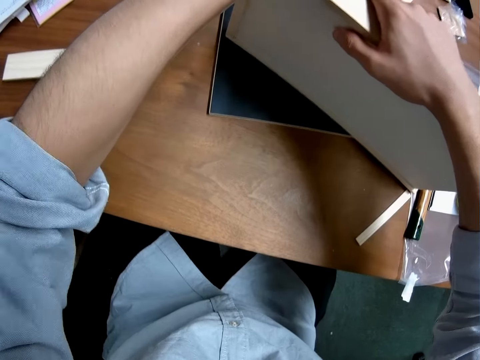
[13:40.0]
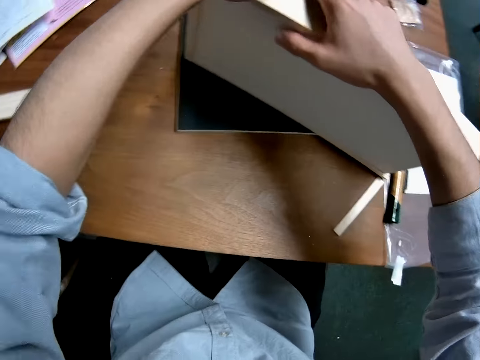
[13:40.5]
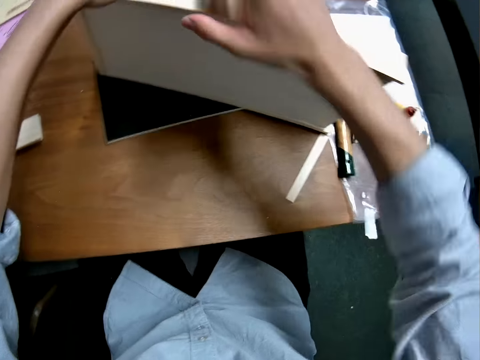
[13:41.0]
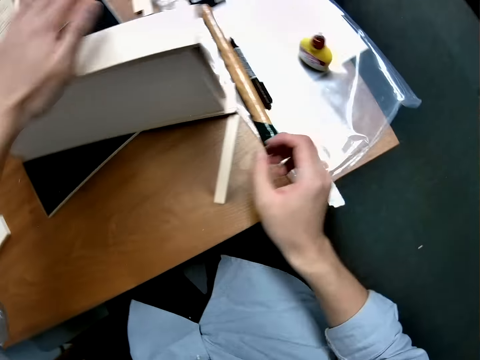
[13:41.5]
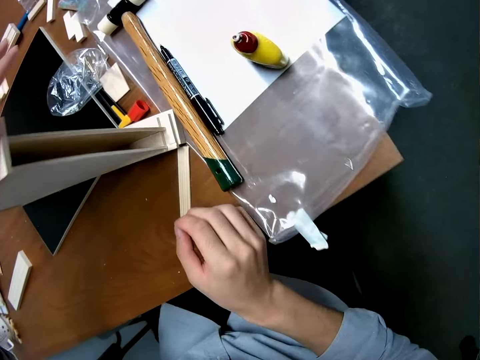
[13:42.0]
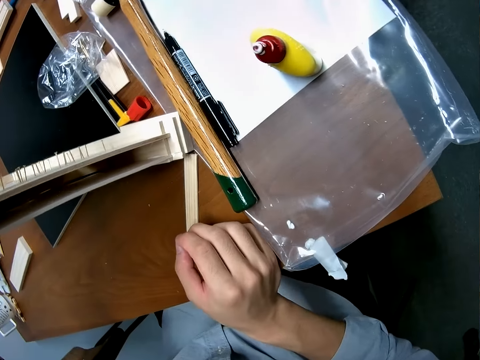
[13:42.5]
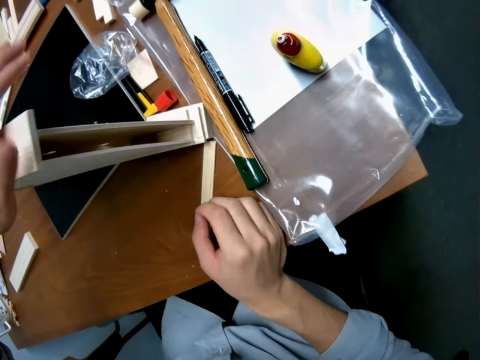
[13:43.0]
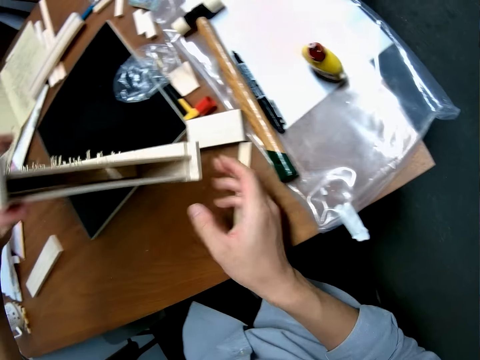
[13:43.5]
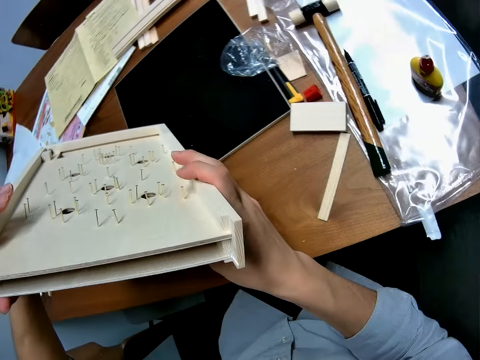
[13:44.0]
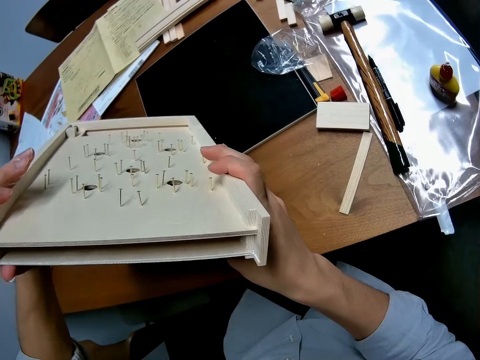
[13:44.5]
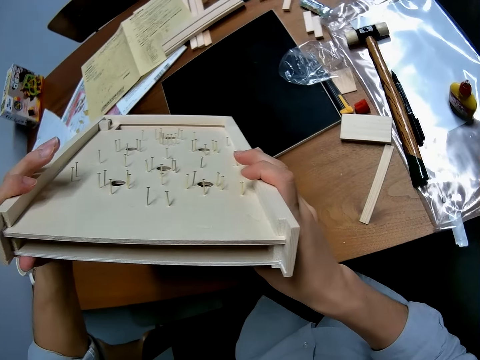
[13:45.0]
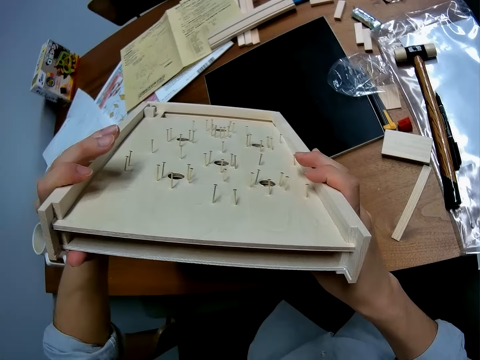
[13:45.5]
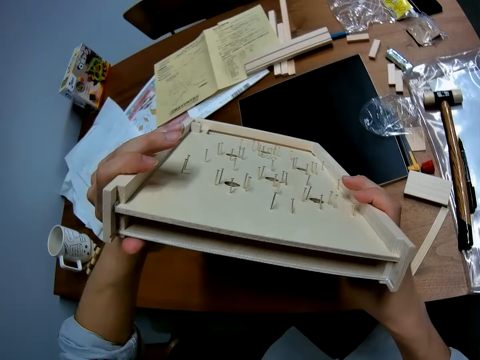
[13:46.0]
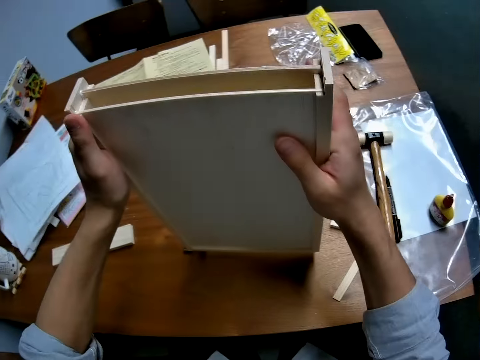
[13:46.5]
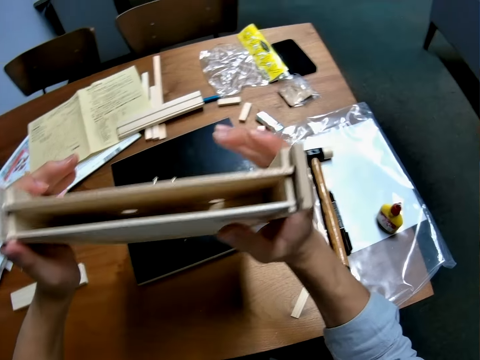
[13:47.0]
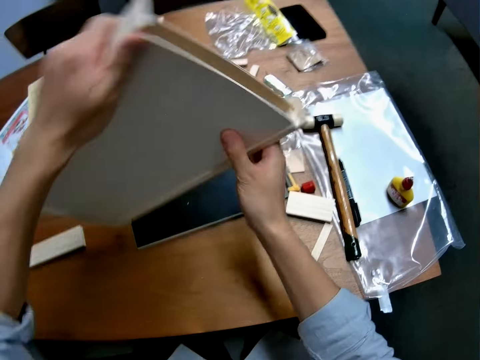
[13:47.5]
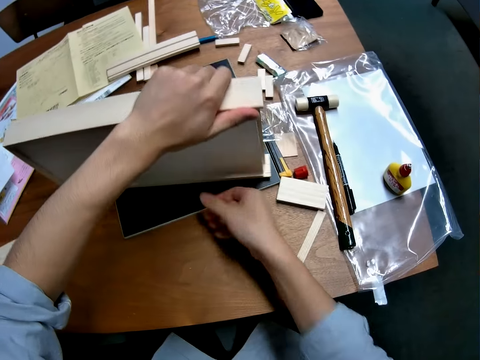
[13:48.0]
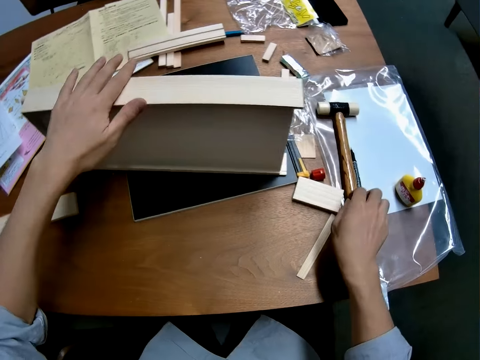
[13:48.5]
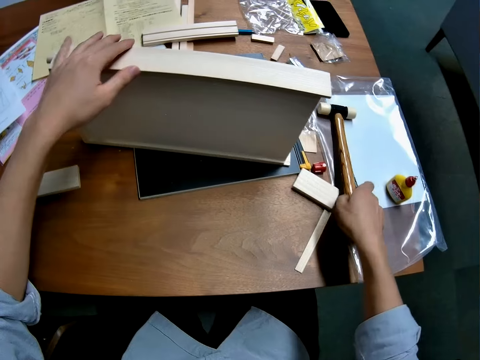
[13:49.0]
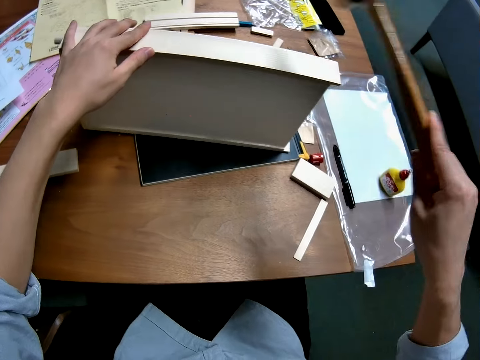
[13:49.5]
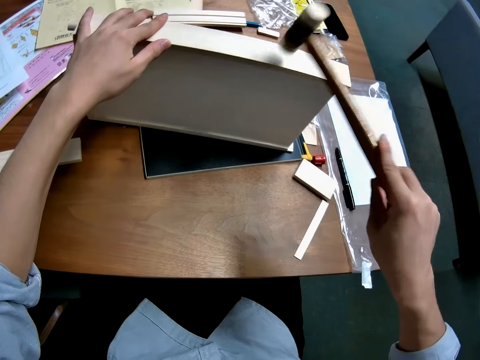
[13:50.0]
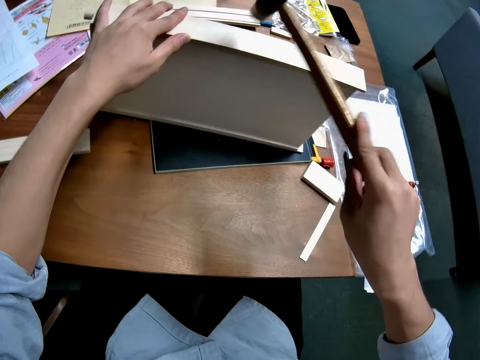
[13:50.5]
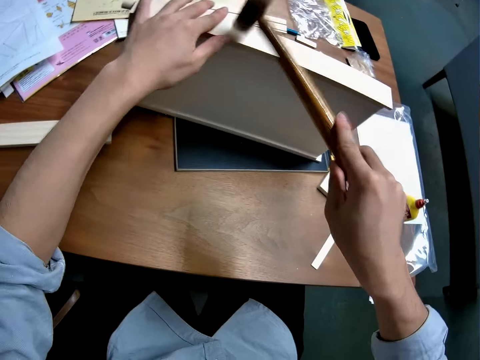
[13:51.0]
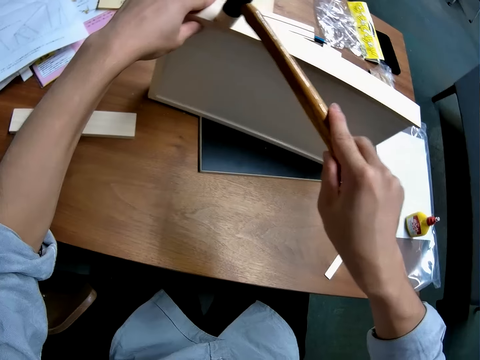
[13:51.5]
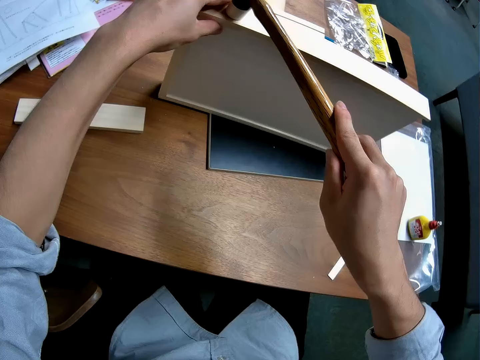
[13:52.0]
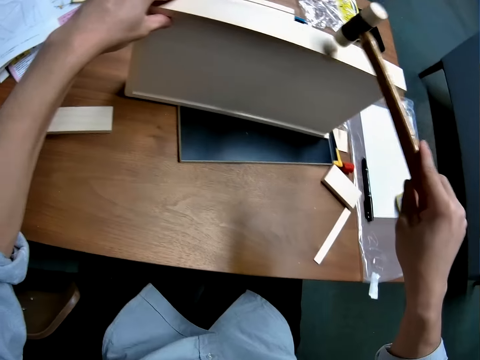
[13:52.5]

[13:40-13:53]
The camera wearer lifts the craft with his left hand. He looks at the curling board. He rests the craft on its side on the table, picks up a hammer from the table, and hammers the craft on a side casing.

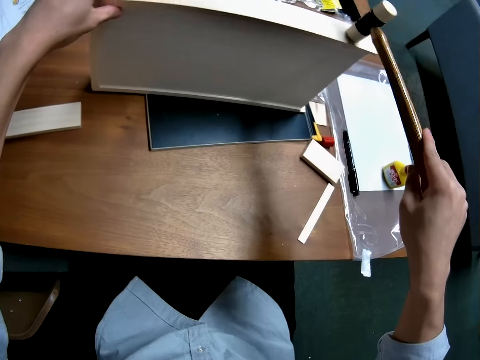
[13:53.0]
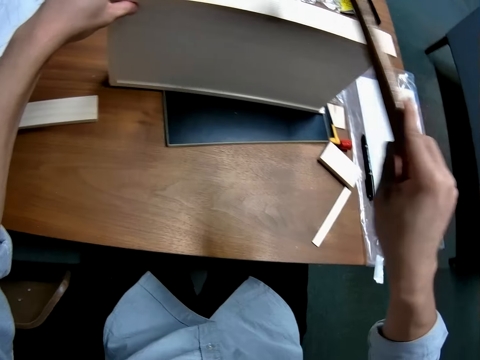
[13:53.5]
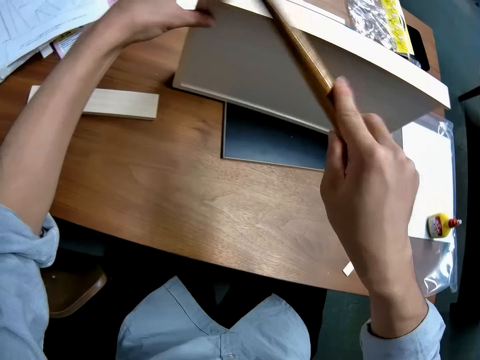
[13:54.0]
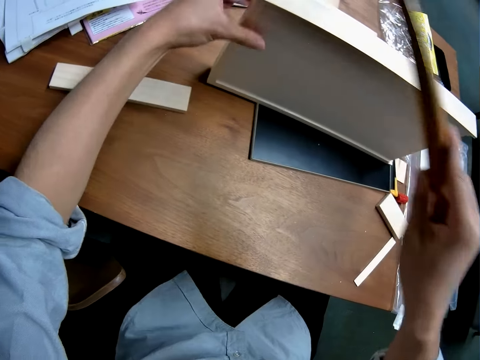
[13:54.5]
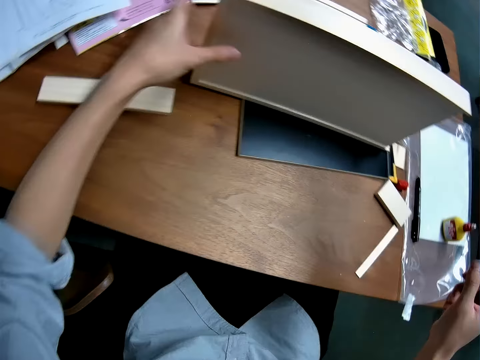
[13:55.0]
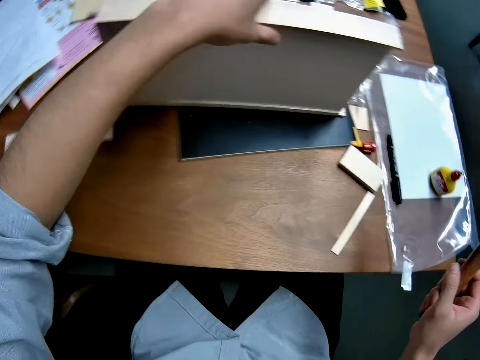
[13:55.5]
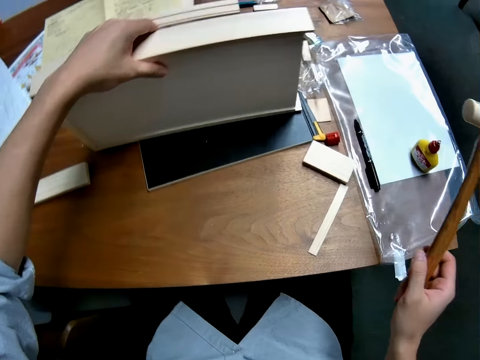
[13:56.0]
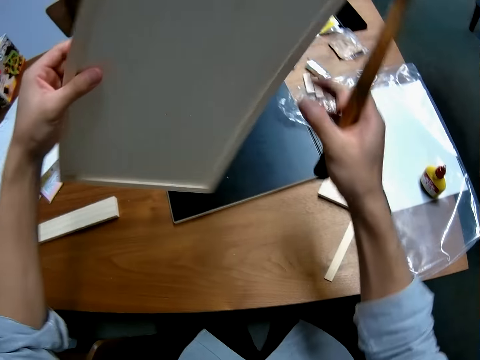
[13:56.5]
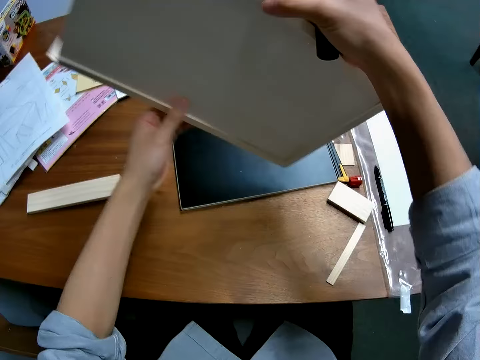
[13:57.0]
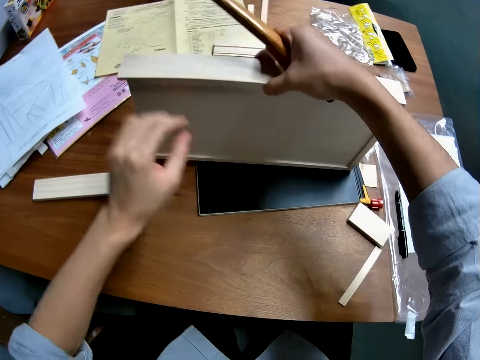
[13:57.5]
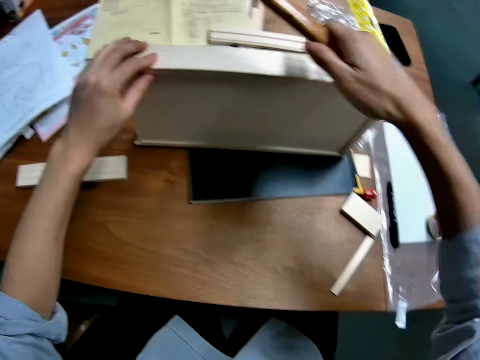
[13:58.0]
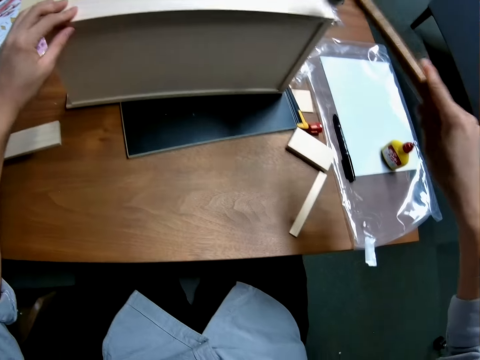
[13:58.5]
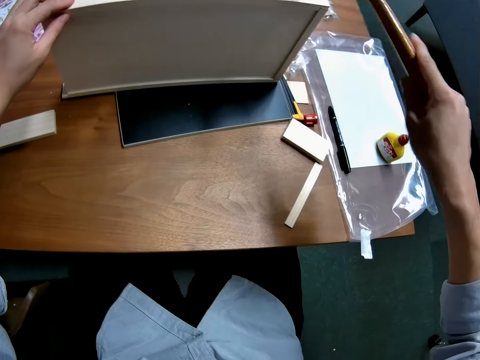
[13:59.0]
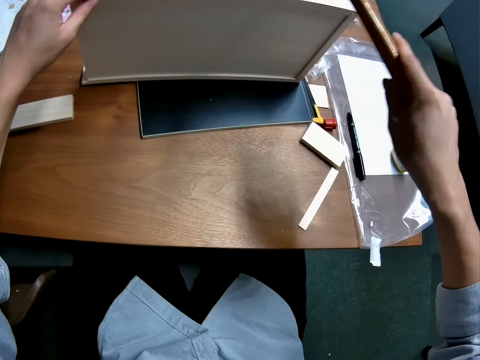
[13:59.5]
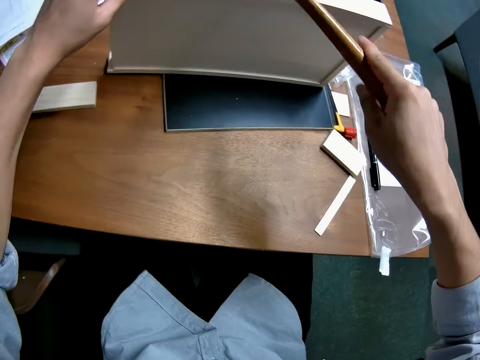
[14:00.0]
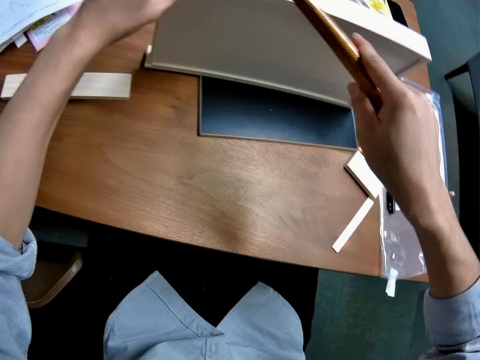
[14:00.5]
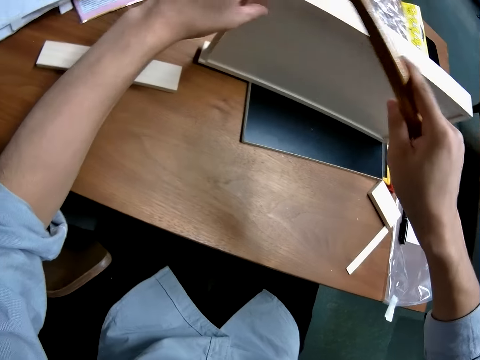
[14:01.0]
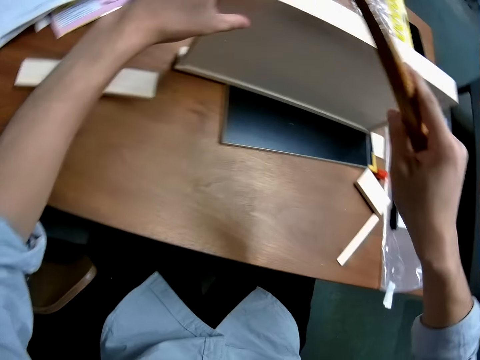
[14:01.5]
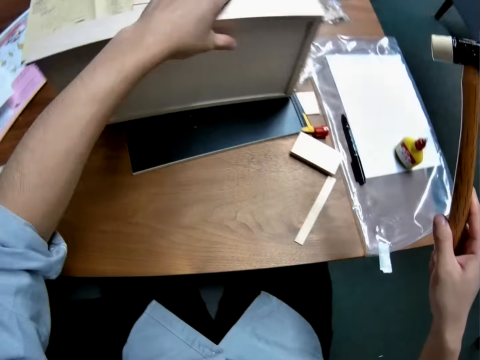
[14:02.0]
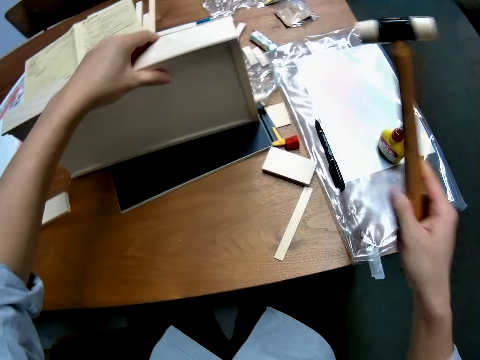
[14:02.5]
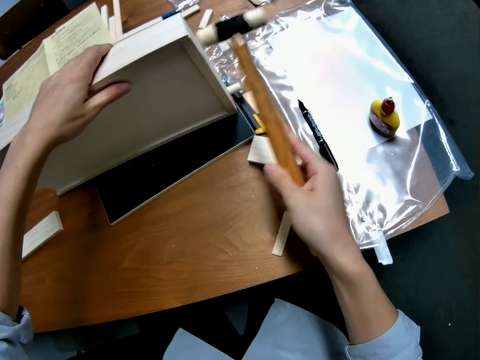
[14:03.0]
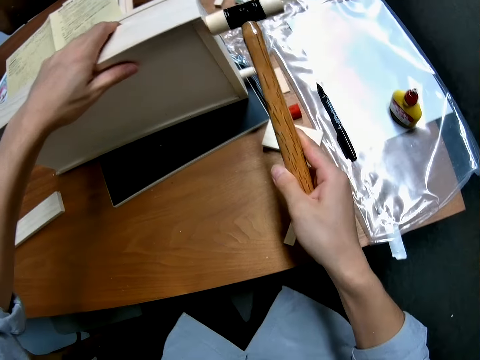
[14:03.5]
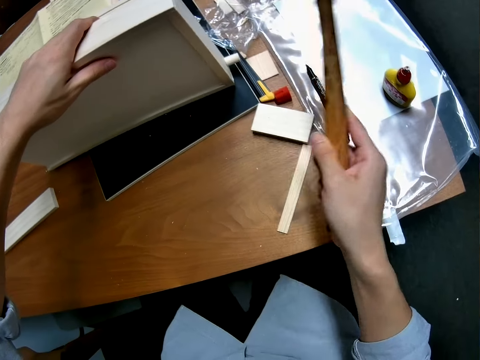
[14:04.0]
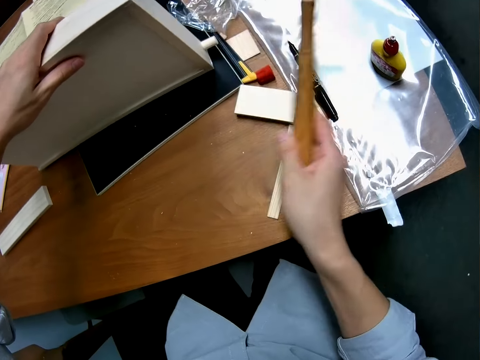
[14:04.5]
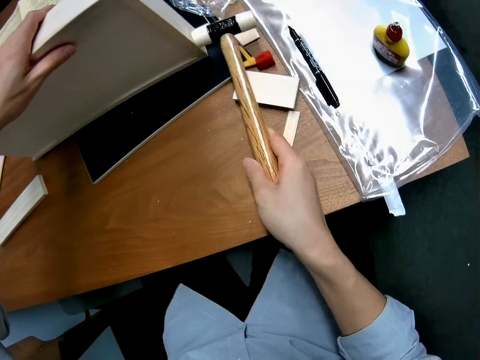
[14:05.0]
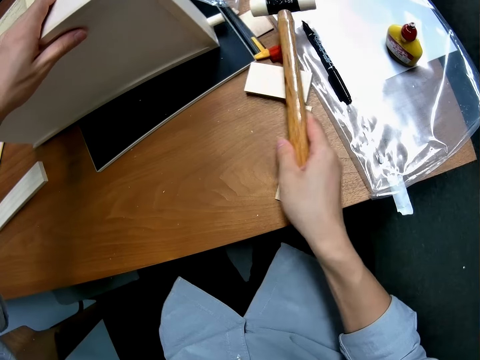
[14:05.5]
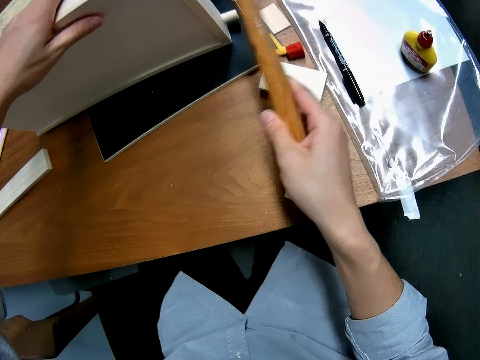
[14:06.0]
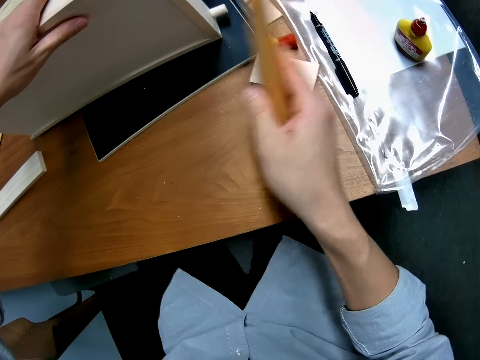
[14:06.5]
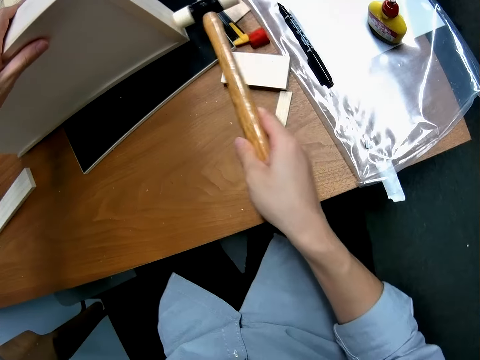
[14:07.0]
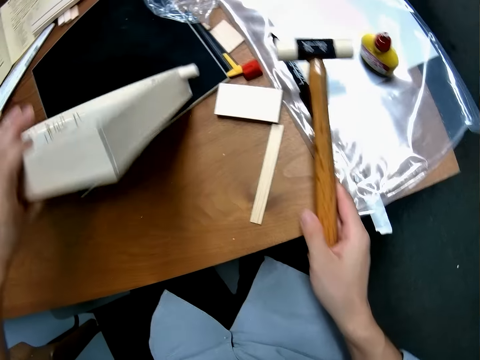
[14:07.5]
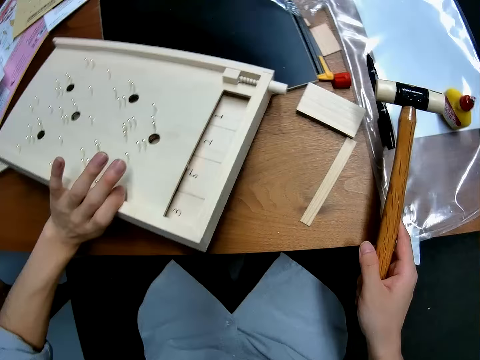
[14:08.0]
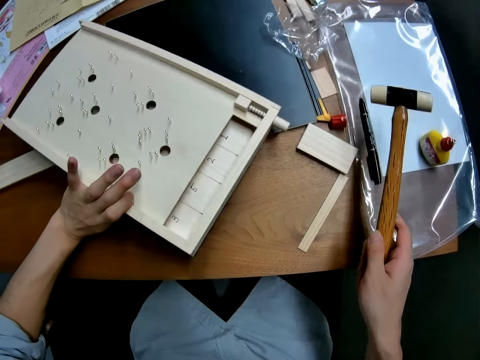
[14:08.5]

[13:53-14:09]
The camera wearer turns the craft to its other side. They hammer the other side casing of the craft with the hammer. They hammer the bottom casing of the craft with the hammer. They lay the craft on its back on the table.
